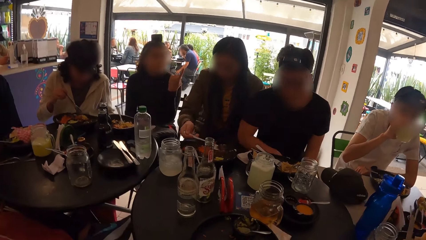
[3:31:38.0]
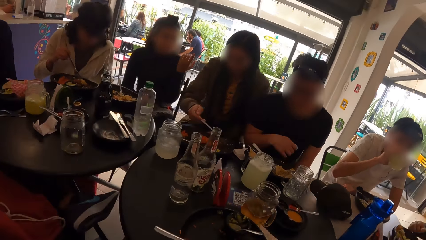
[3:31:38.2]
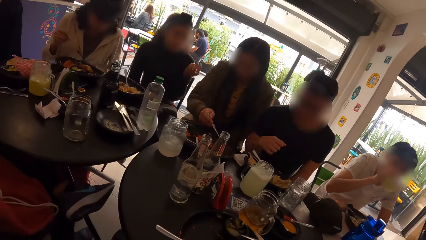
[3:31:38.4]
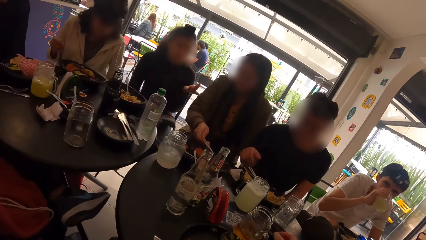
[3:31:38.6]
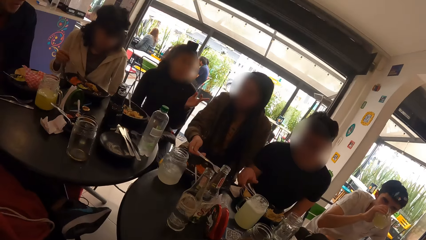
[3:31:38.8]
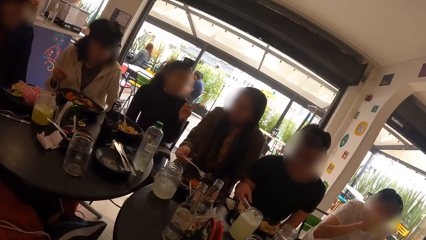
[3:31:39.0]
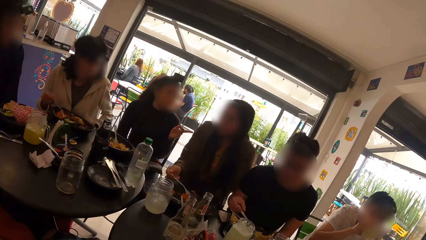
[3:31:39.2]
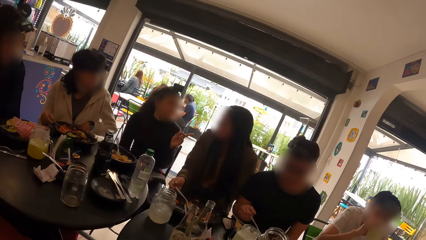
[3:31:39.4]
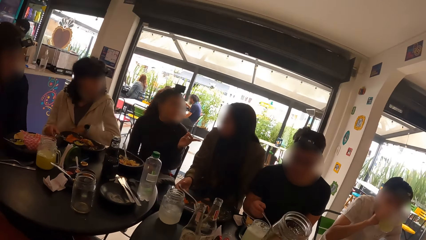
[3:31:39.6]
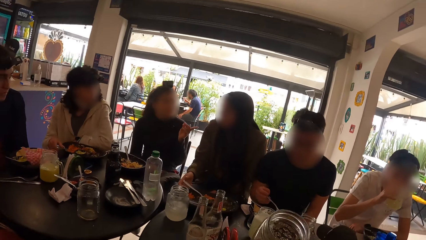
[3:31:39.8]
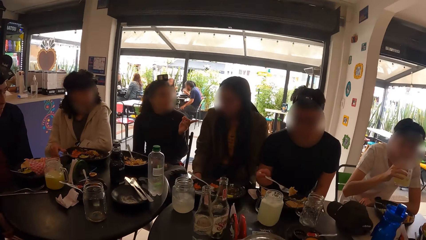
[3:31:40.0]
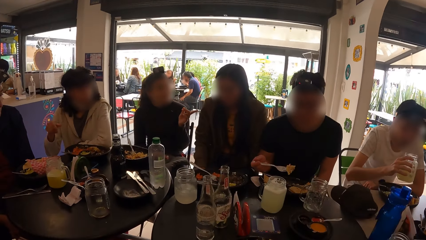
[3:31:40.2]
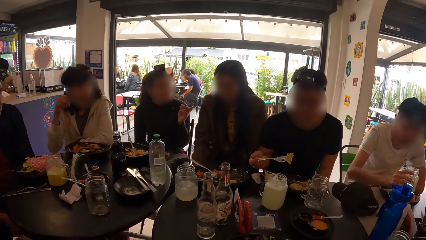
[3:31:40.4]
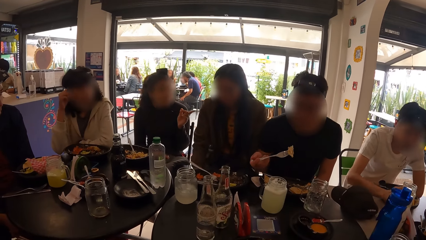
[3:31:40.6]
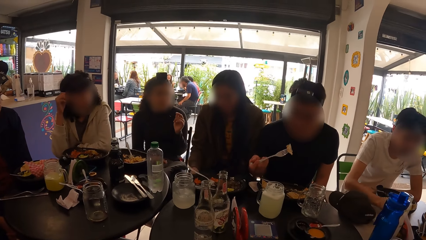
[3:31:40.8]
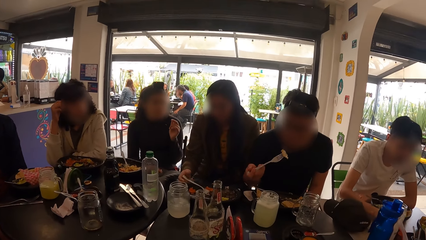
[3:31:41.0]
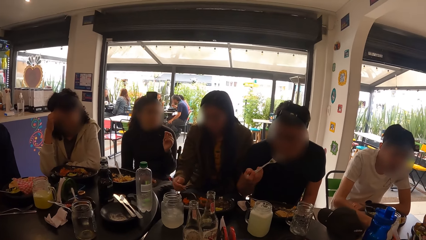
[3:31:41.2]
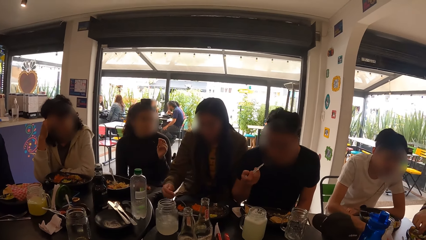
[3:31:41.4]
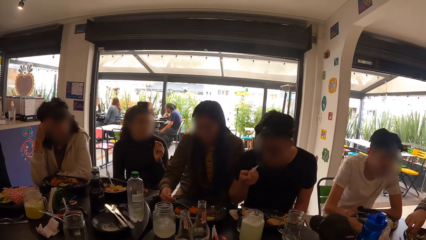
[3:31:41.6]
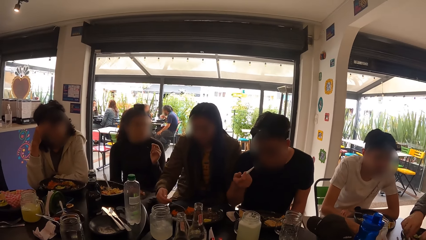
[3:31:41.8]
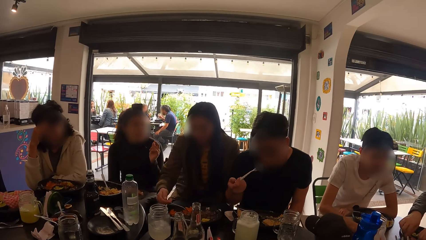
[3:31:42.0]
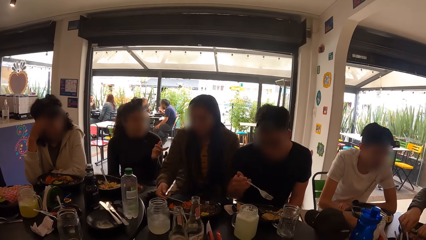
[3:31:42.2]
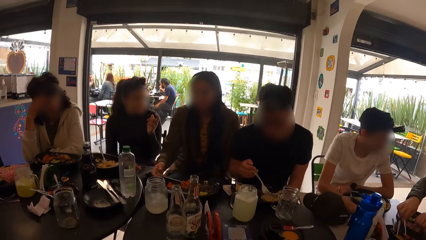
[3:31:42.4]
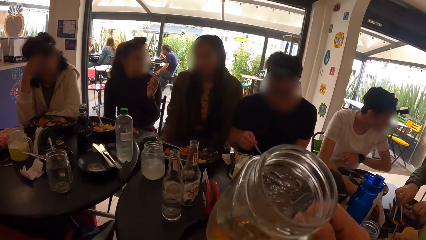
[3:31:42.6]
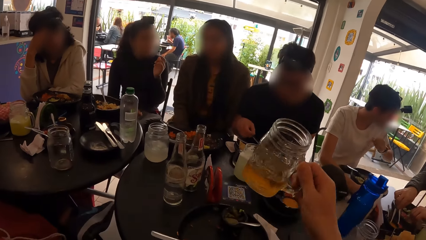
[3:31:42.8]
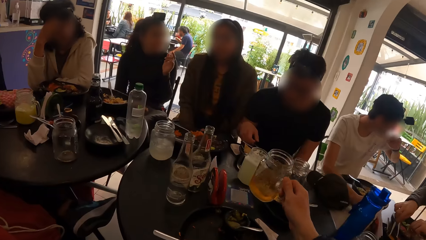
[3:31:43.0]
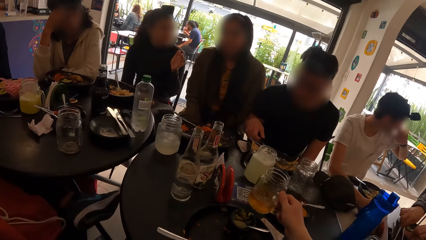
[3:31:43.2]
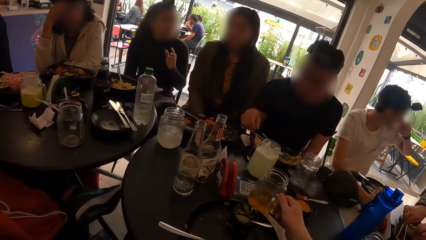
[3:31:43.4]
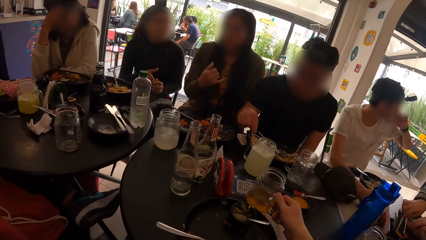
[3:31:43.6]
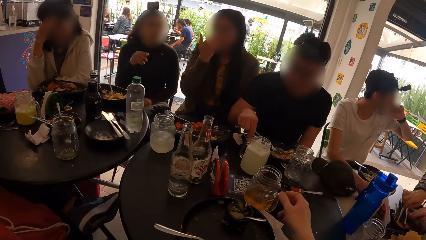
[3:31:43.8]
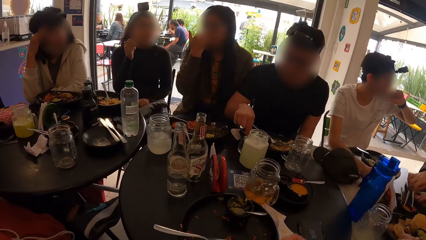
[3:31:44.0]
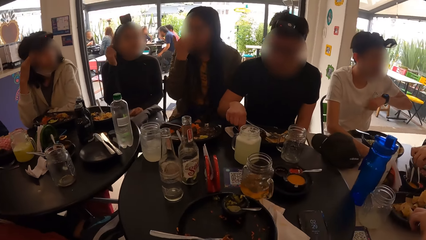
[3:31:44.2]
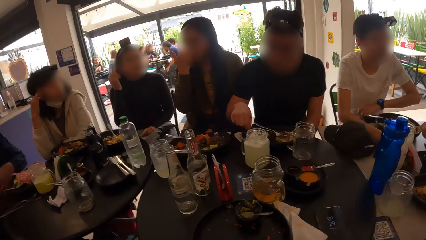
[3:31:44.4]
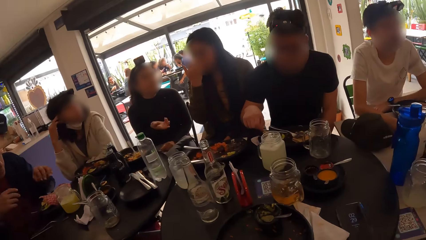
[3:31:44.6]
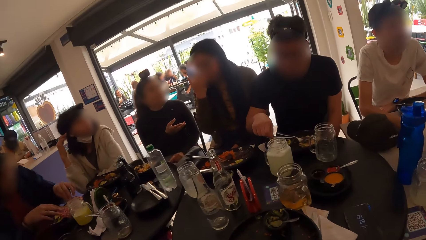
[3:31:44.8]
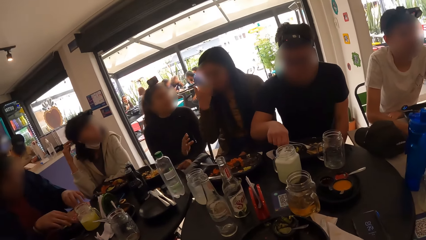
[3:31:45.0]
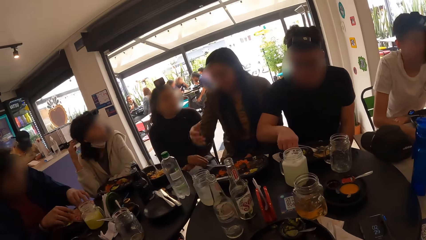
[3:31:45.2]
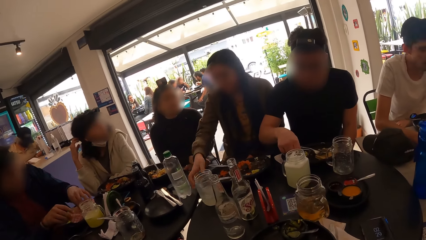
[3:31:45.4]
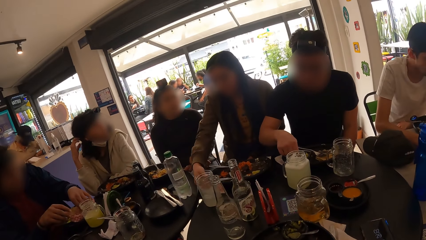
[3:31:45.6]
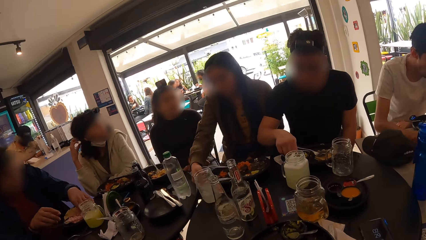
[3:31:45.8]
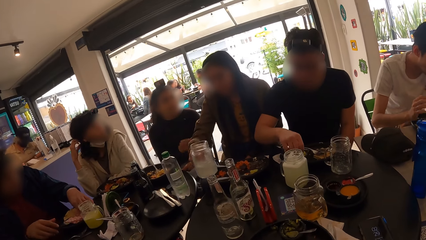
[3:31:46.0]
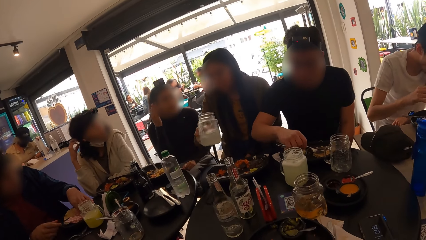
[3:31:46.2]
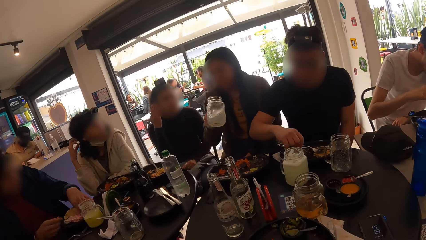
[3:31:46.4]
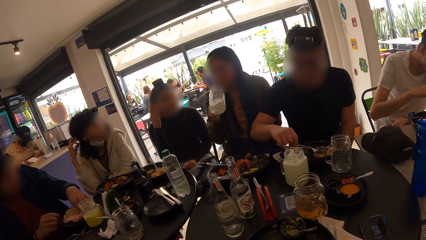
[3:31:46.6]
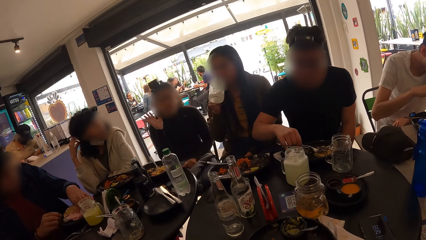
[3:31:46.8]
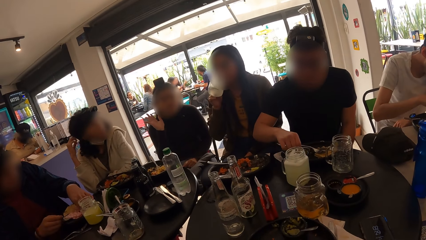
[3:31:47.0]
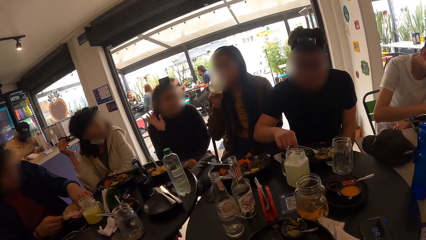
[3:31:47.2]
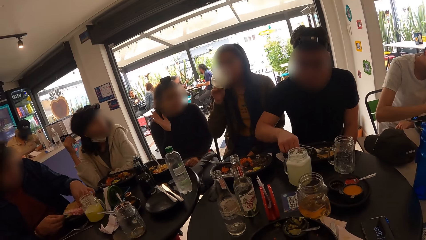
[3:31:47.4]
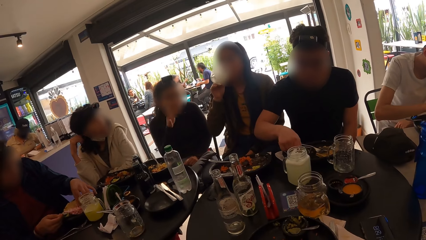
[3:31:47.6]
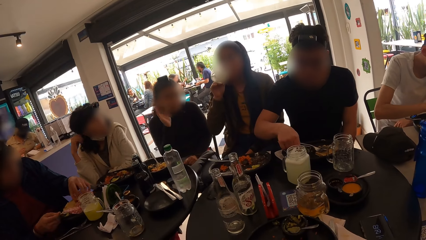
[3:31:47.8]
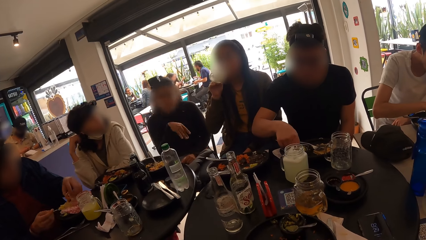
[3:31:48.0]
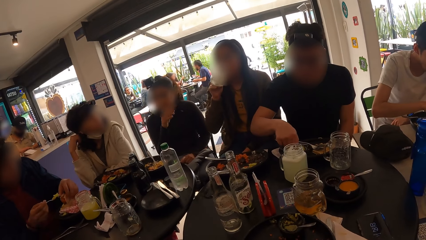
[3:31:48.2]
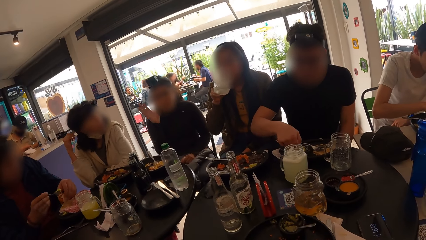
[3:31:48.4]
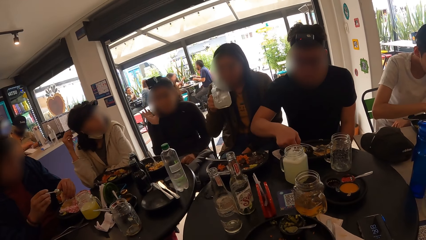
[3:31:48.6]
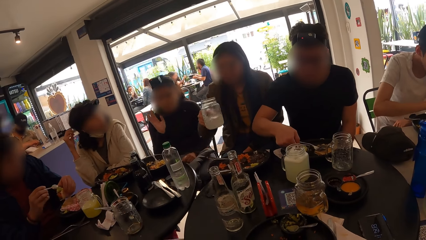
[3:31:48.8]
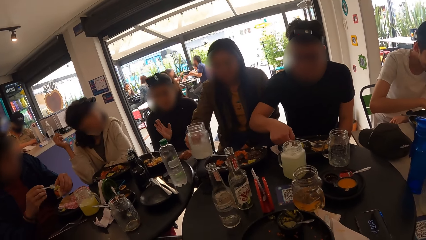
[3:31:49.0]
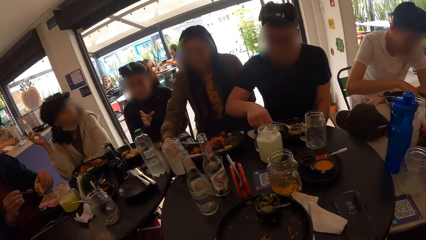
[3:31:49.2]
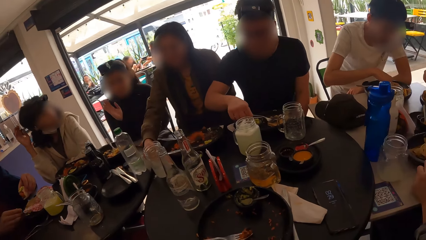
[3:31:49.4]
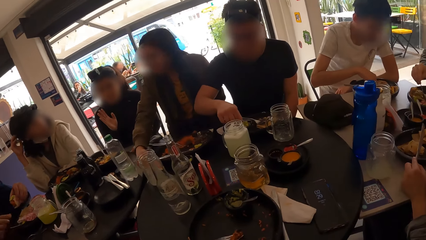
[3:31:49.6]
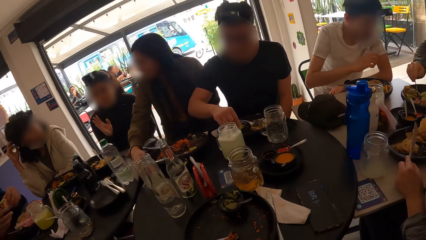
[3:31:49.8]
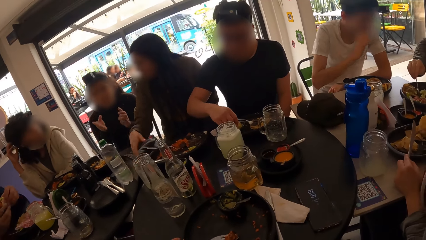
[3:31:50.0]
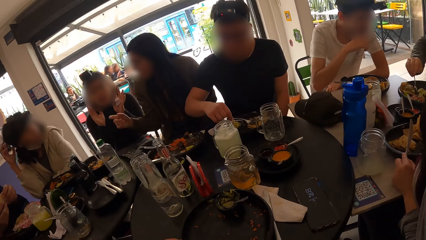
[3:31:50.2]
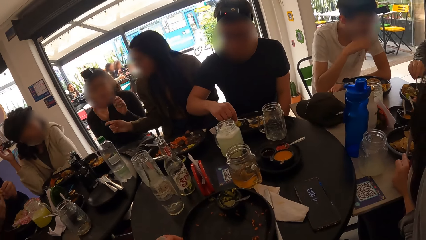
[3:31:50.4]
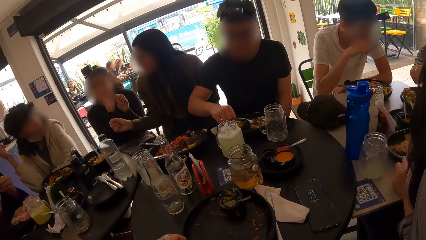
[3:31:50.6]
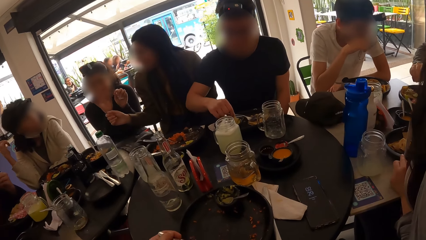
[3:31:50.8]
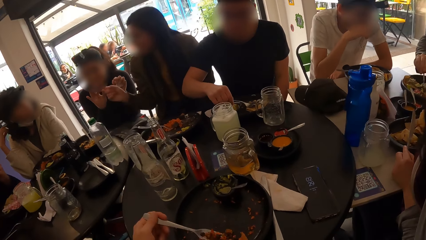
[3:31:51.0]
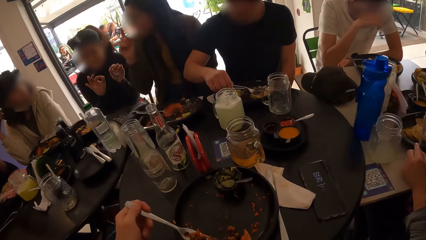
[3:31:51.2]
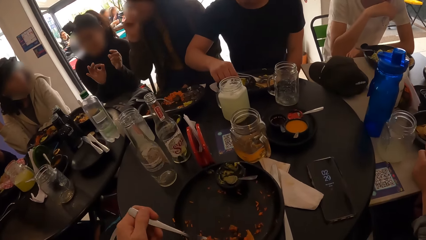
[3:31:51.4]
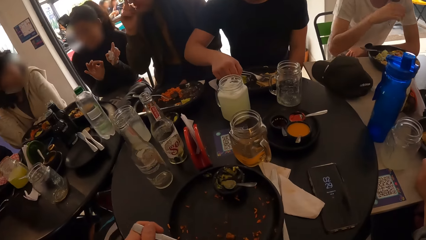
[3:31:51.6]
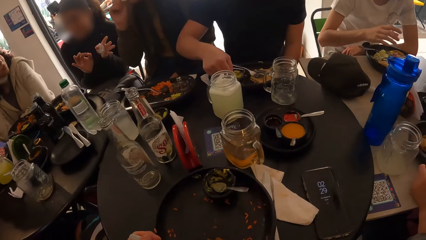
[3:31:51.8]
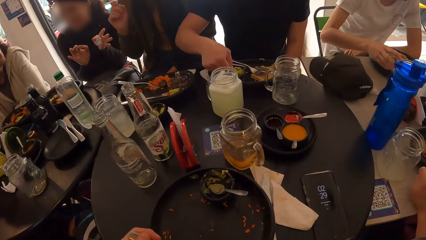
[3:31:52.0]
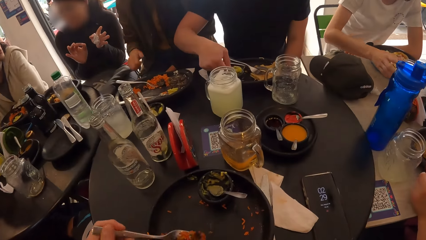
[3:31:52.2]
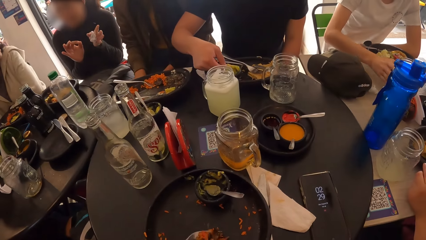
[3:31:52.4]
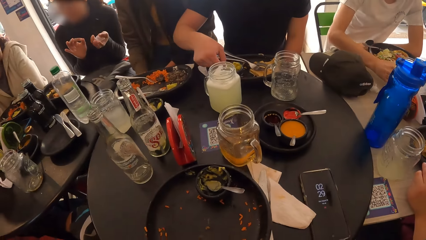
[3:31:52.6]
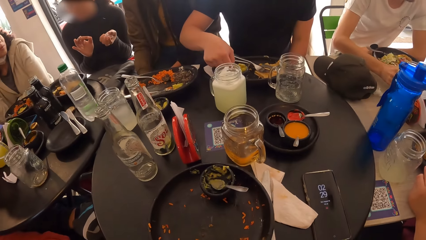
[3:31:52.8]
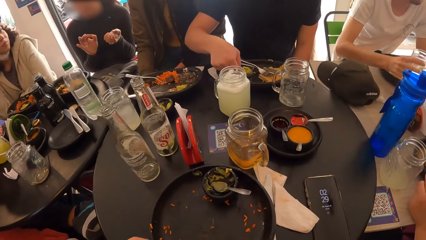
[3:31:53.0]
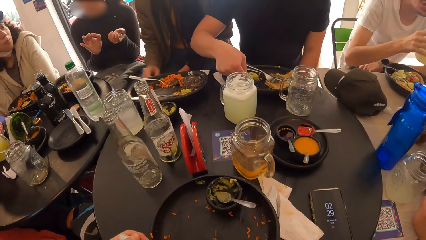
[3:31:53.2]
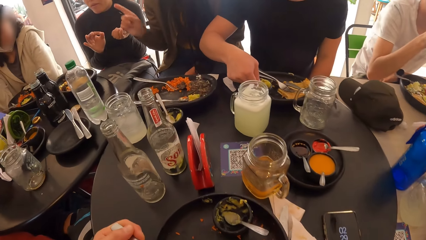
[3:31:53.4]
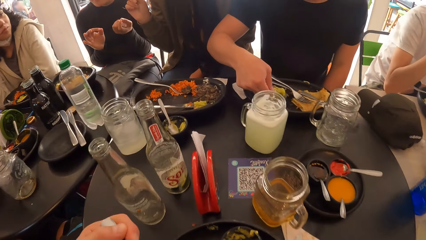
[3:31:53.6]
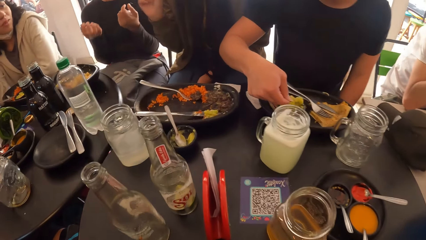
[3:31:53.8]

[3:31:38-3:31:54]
The camera wearer picks the glass cup of juice from the table with her right hand. They drink from the glass cup in her right hand. A man drops the glass cup on the table with his right hand. The camera wearer drops the glass cup on the table with her right hand. They look at the people. Another man takes a baked snack from a plate with his left hand. A woman picks up a glass cup from the table with her right hand. The second man takes food from a plate on the table with a spoon in his right hand. The woman drinks from the glass cup in her right hand. Another woman interacts with a third woman. The second man pours the food in the spoon in his right hand on the baked snack in his left hand. The first woman drops the glass cup on the table with her right hand. The second man drops the spoon on the plate with his right hand and holds the baked snack in his left hand with his right hand. The first woman interacts with the second man. The camera wearer takes food from a plate with a fork in his left hand. A third man picks up the glass cup from the table with his right hand.
